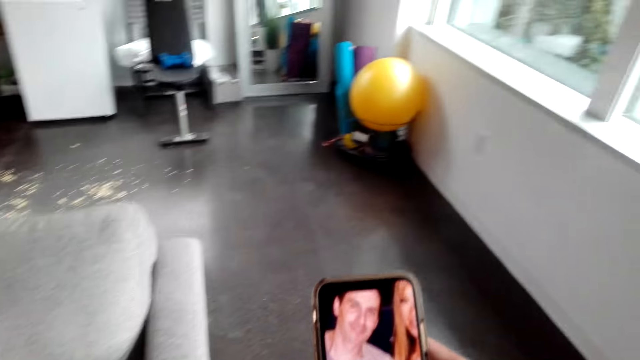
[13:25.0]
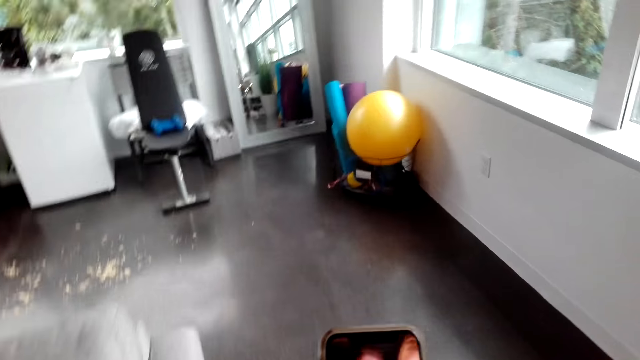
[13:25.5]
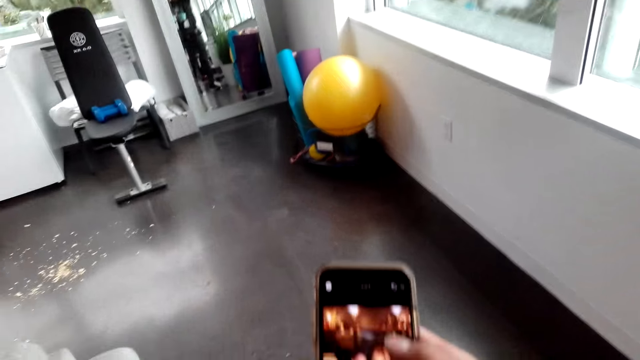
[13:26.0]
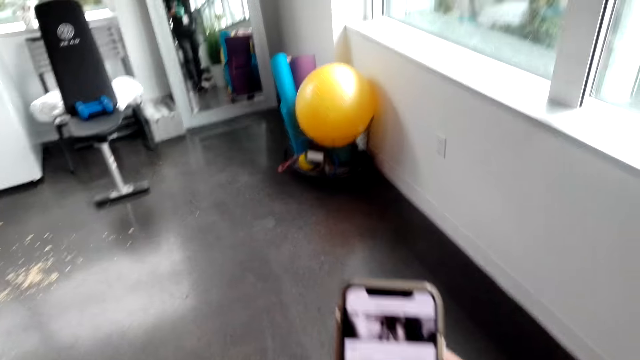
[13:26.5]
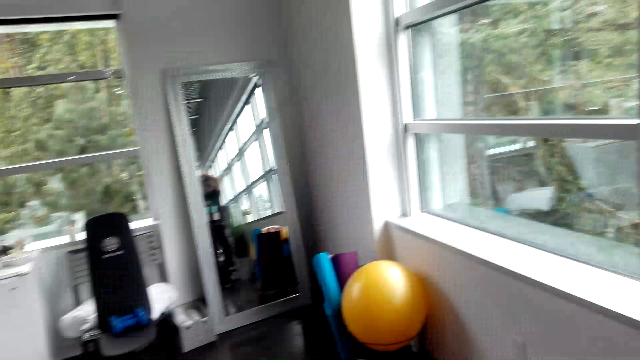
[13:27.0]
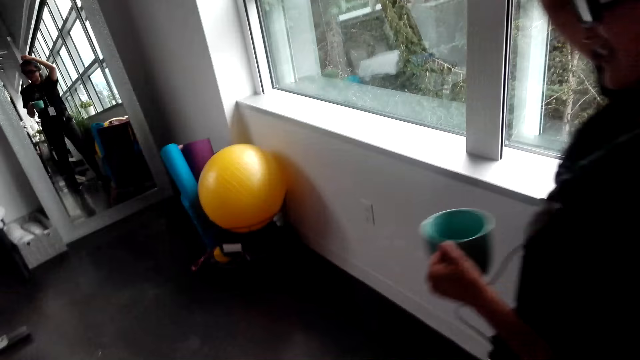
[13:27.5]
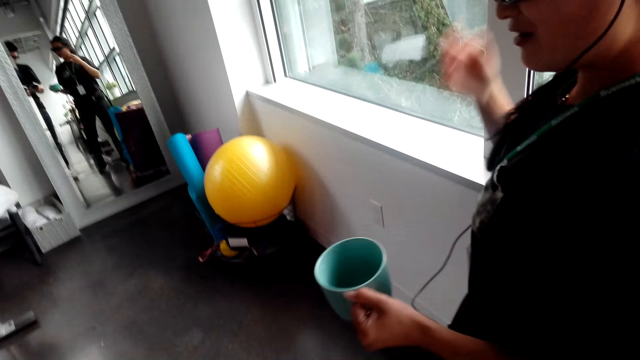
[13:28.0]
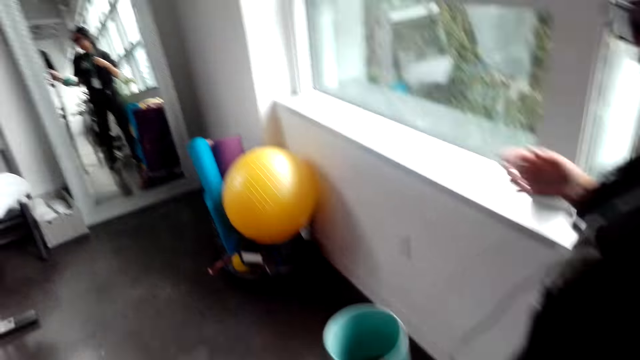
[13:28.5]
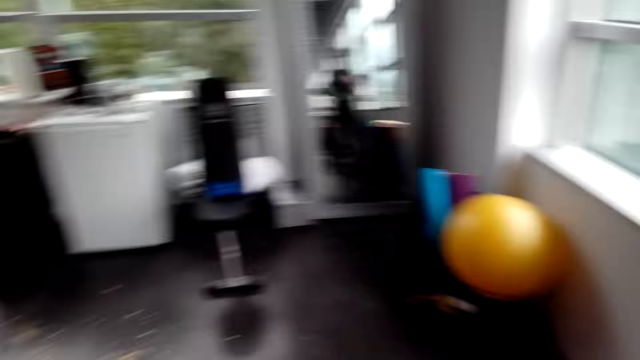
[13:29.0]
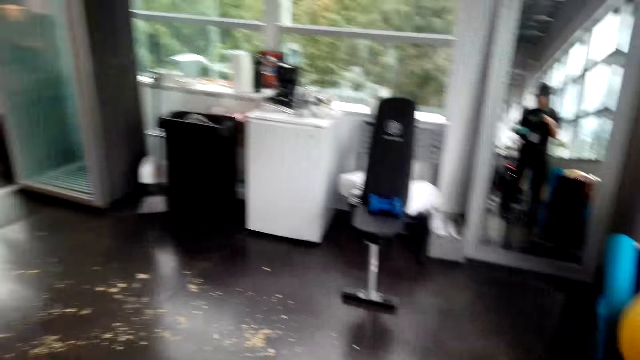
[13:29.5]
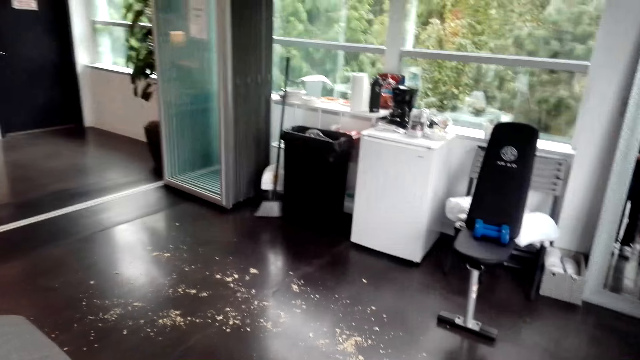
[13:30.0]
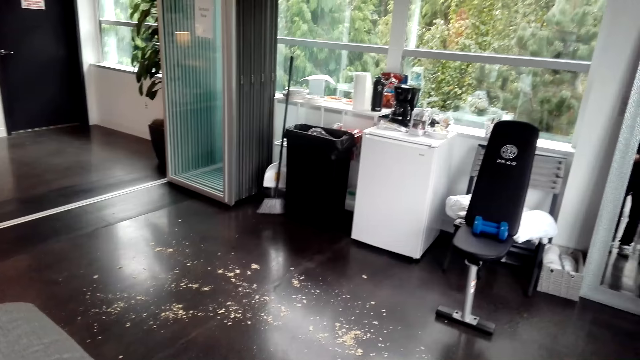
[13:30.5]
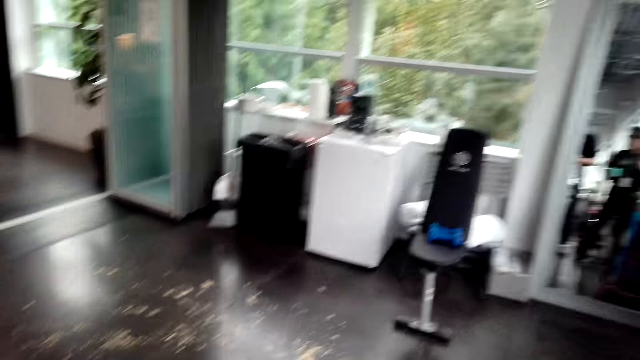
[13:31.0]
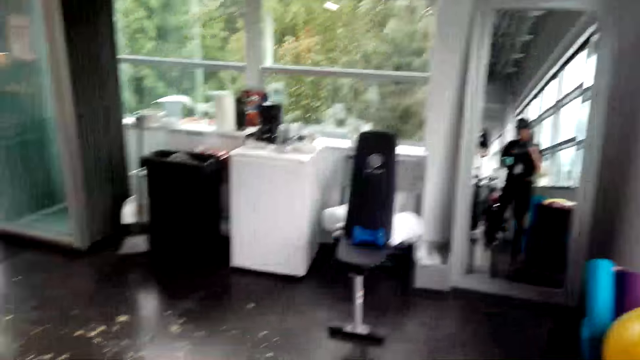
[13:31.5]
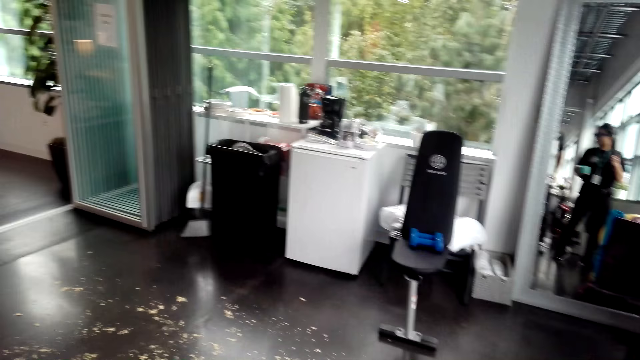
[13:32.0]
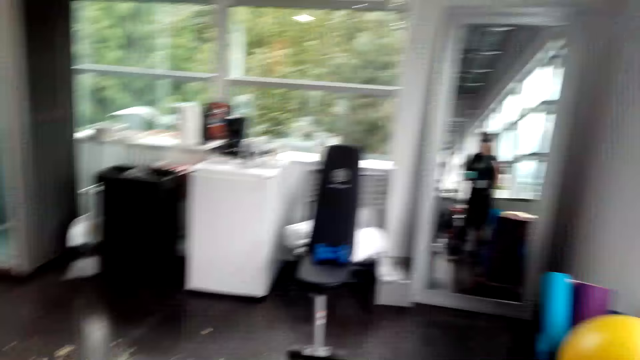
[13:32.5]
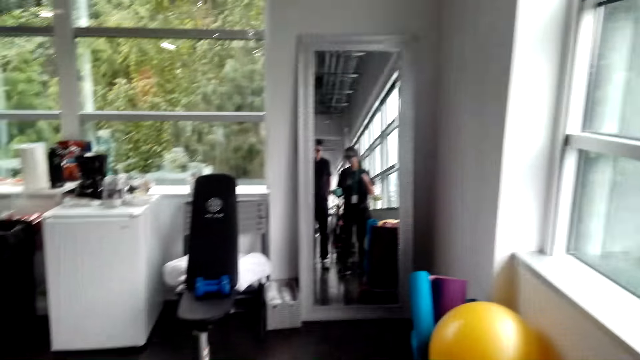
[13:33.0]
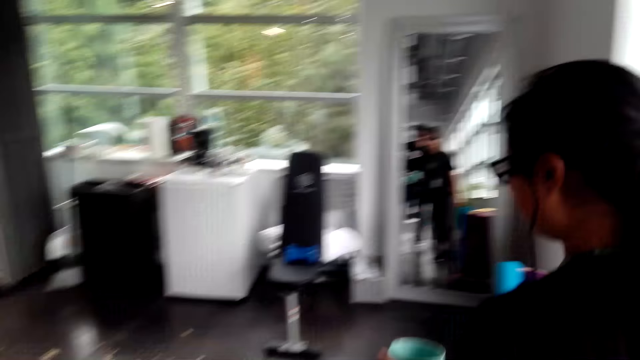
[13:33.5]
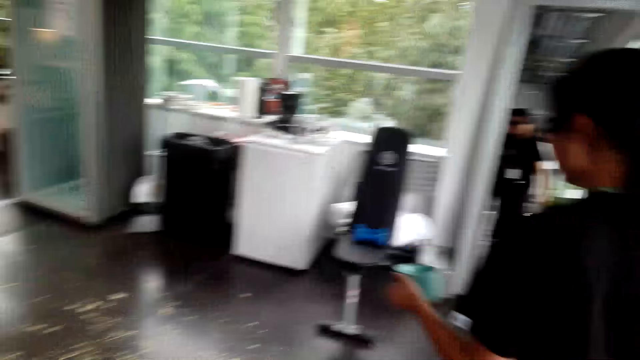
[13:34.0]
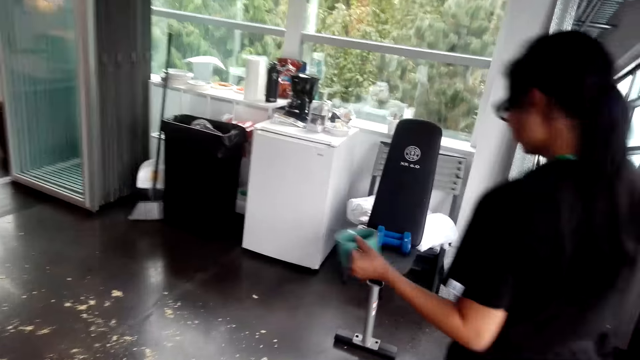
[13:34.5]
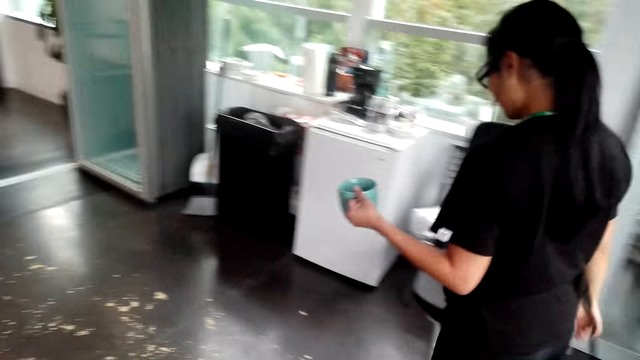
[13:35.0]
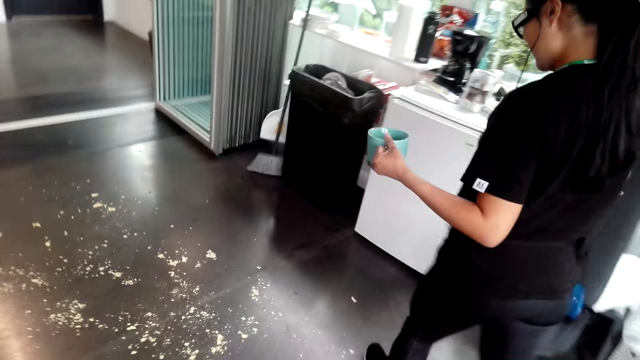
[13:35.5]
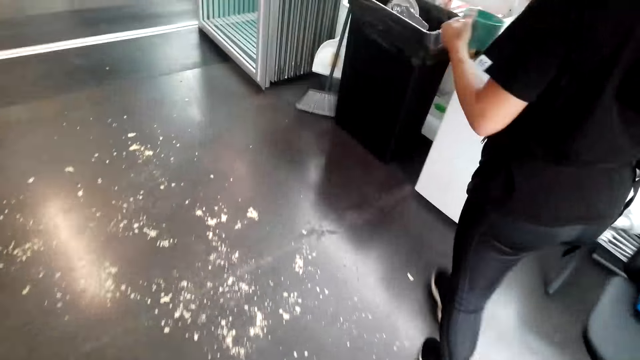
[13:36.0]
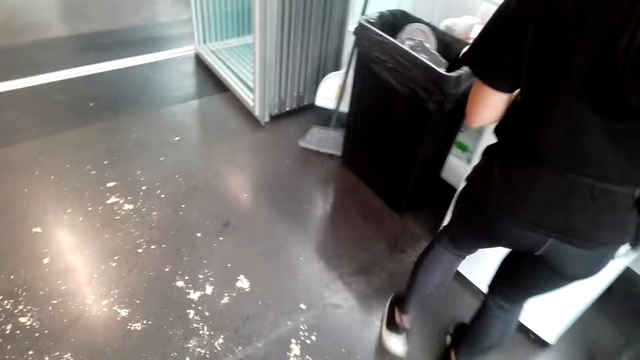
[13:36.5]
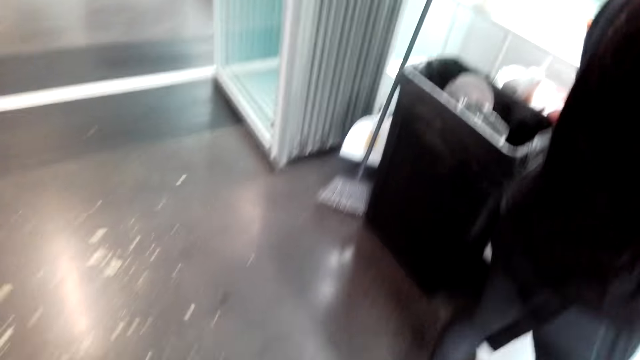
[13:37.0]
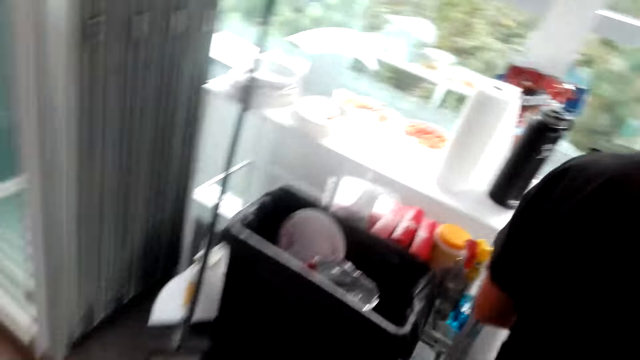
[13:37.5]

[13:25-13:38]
The camera wearer interacts with the lady. They look around. The lady moves around.

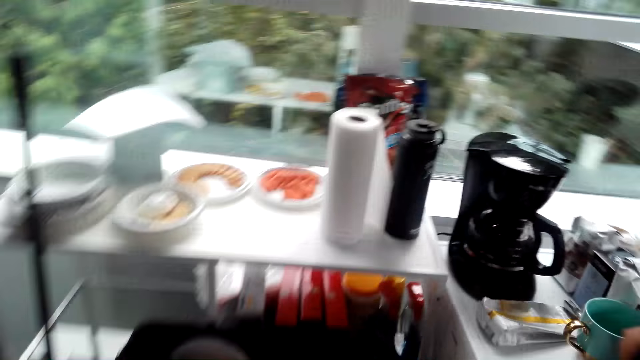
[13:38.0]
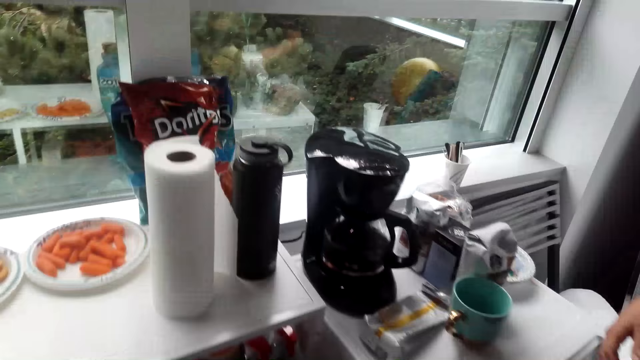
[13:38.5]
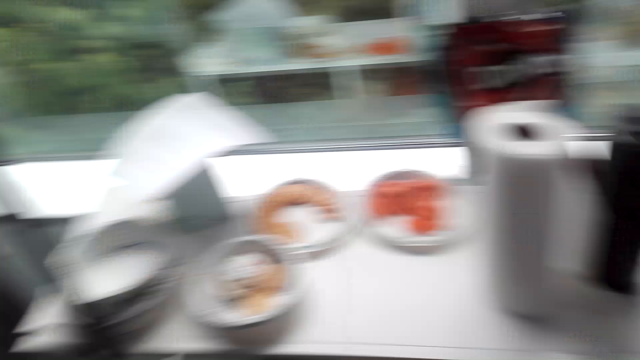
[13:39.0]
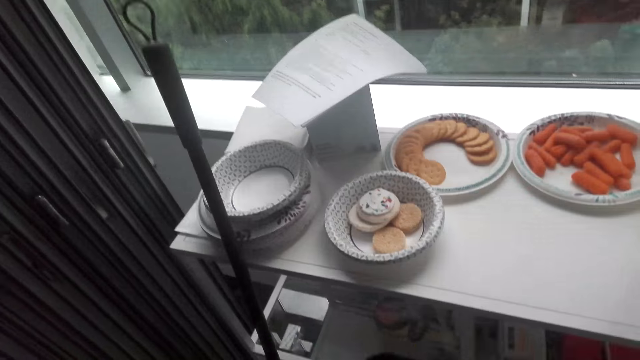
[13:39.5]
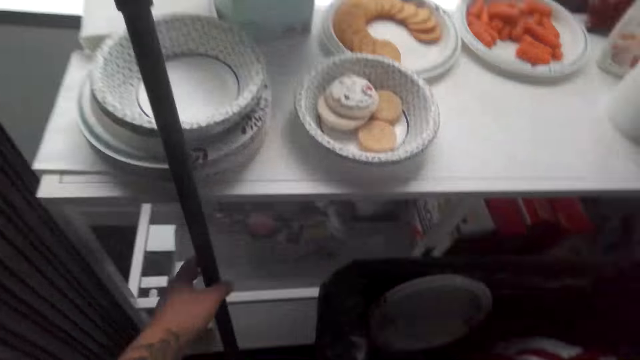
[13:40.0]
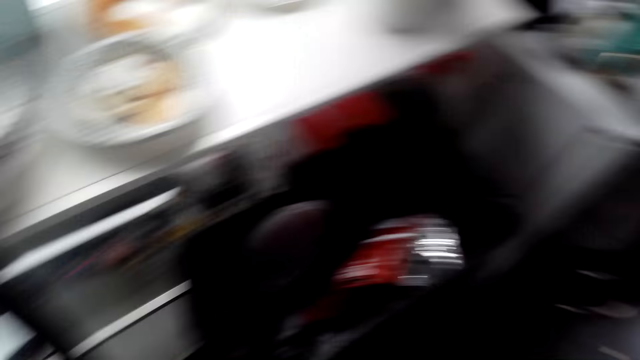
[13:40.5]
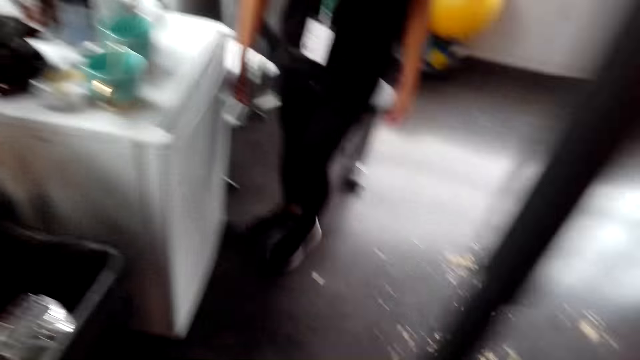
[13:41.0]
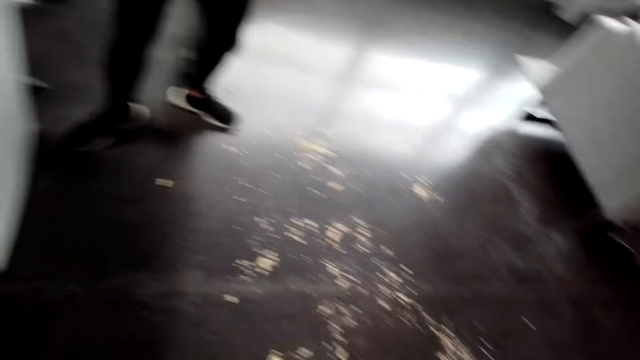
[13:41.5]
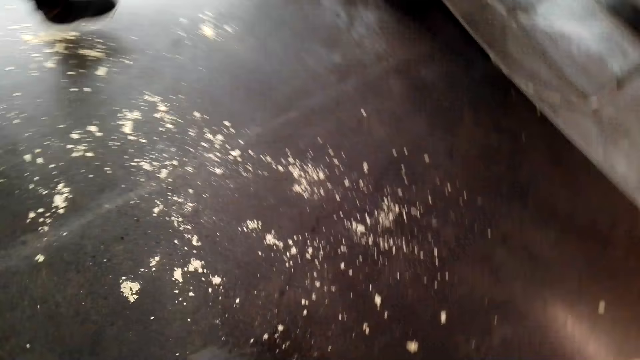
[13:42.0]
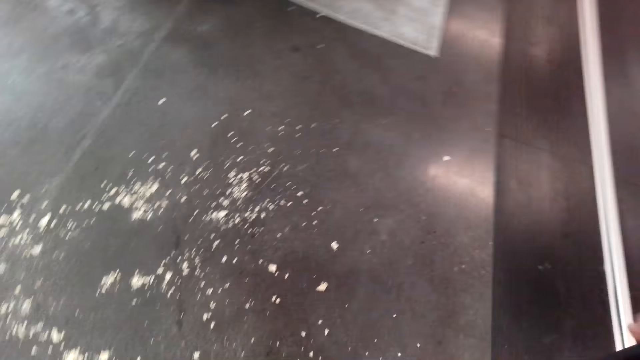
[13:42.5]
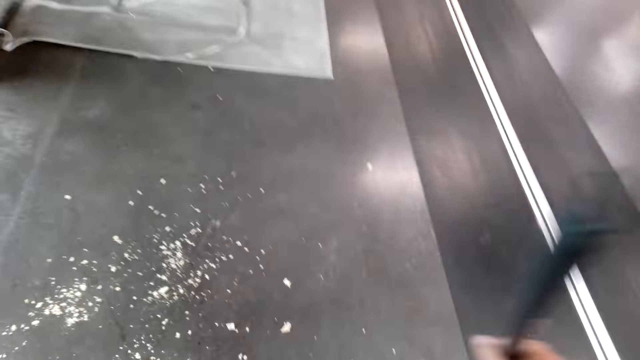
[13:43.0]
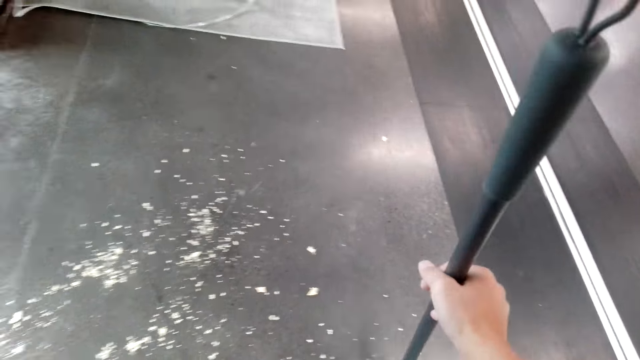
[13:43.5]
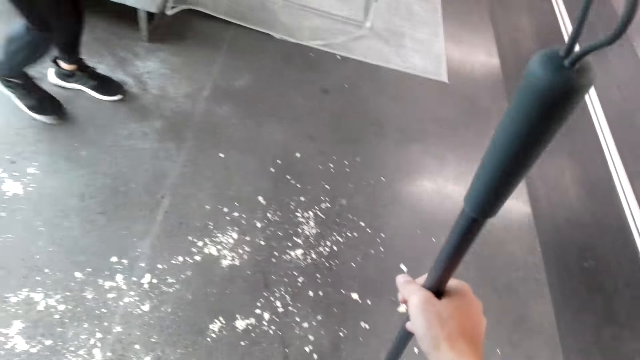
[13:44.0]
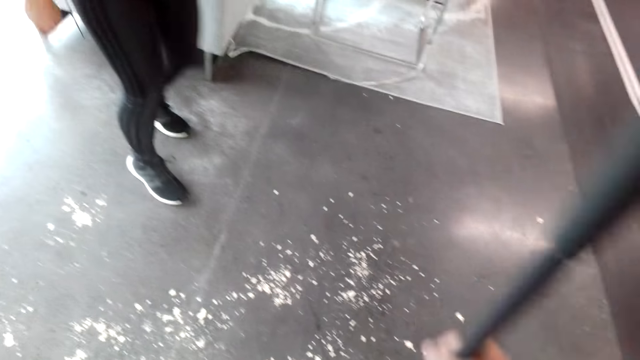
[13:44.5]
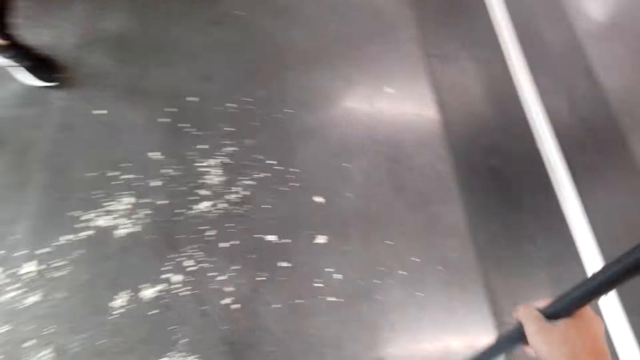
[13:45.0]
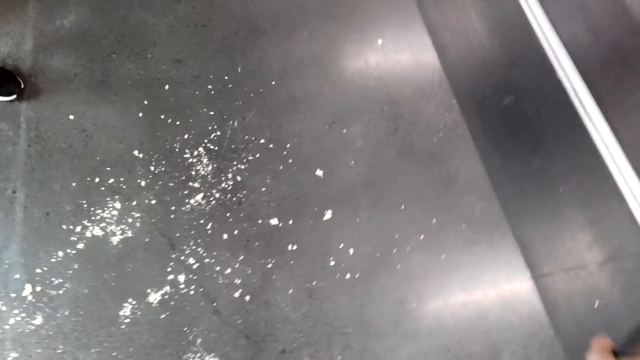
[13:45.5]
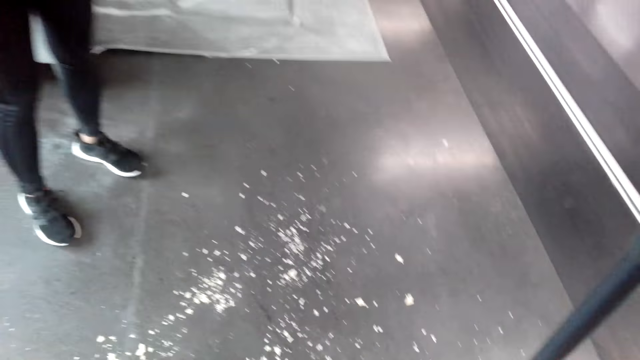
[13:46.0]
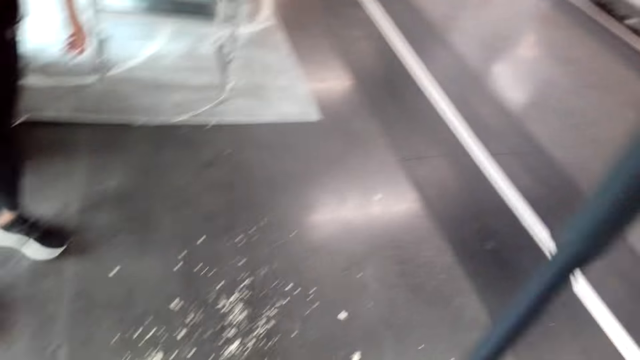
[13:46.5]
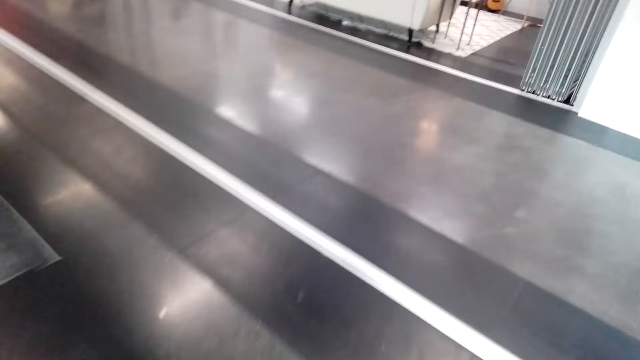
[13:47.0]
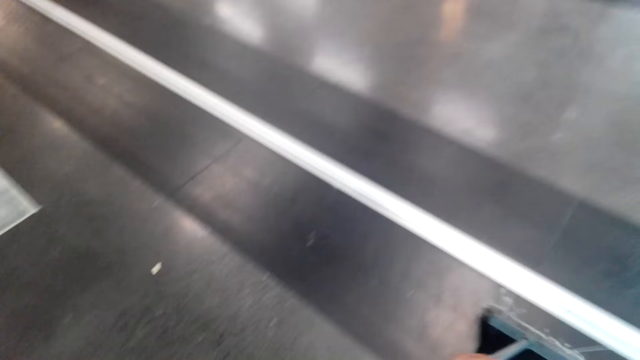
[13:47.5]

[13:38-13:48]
The camera wearer picks up the broom. They sweep the floor. They interact with the lady. They clean the floor with the broom.
